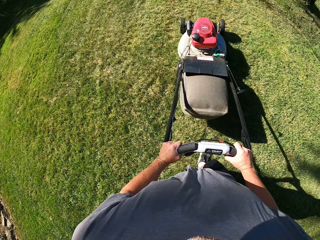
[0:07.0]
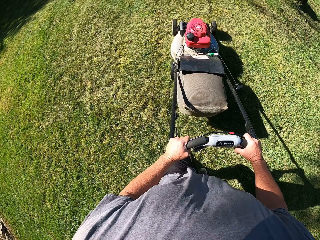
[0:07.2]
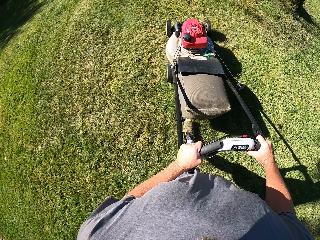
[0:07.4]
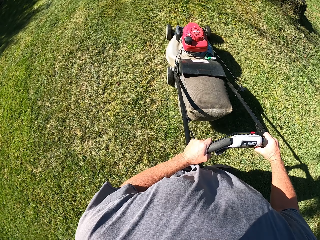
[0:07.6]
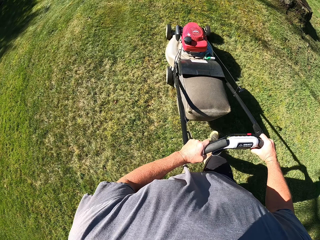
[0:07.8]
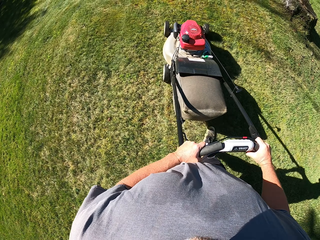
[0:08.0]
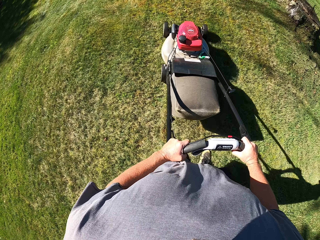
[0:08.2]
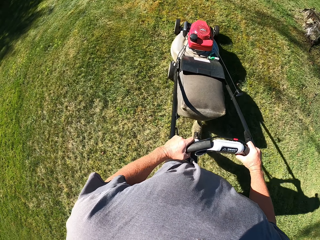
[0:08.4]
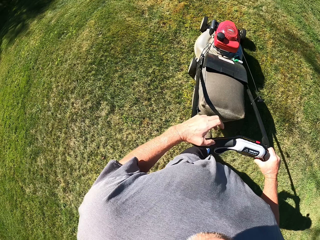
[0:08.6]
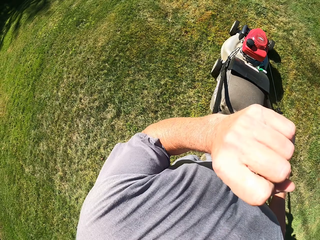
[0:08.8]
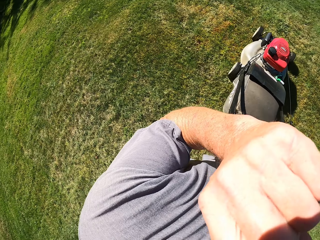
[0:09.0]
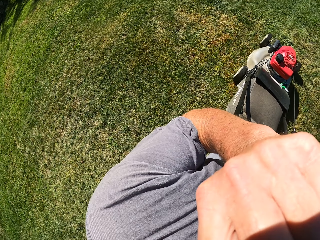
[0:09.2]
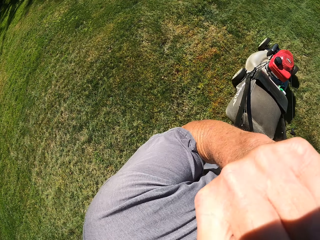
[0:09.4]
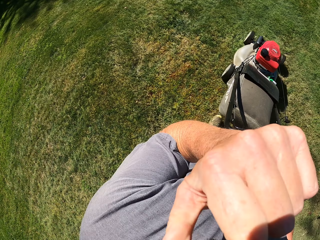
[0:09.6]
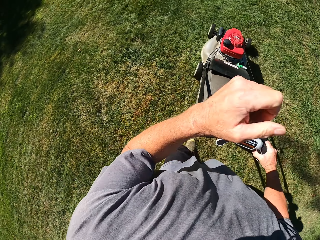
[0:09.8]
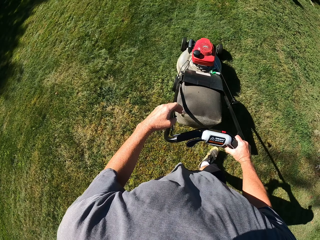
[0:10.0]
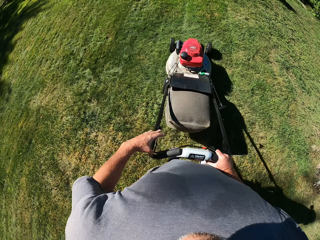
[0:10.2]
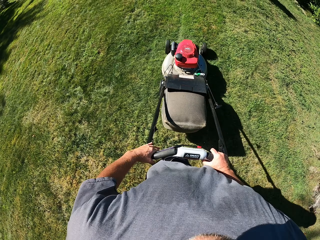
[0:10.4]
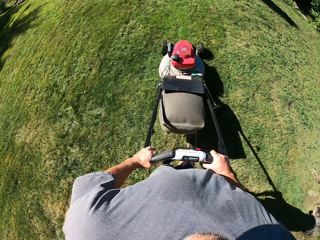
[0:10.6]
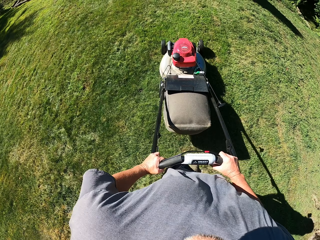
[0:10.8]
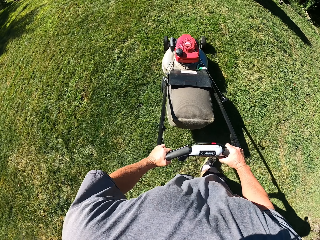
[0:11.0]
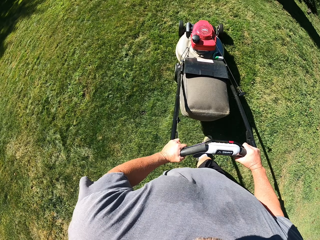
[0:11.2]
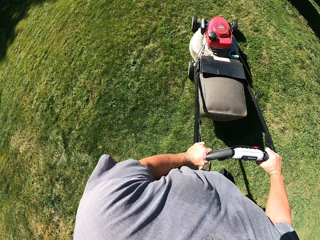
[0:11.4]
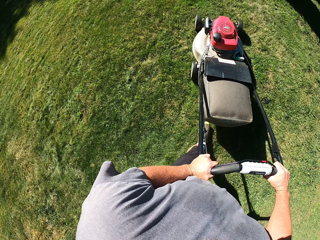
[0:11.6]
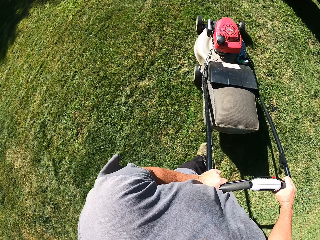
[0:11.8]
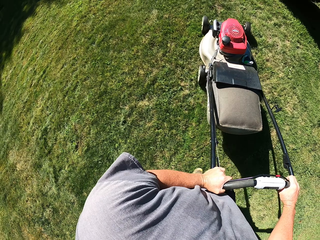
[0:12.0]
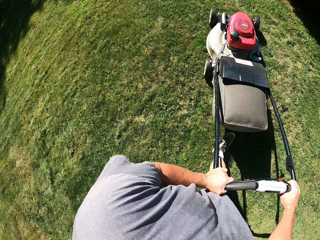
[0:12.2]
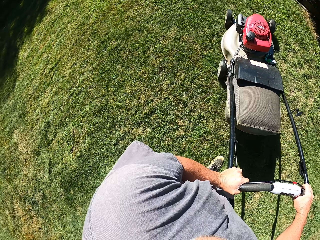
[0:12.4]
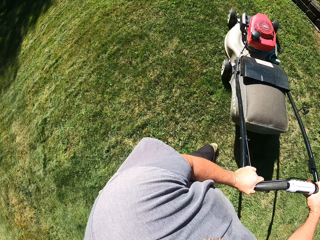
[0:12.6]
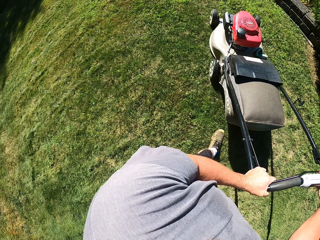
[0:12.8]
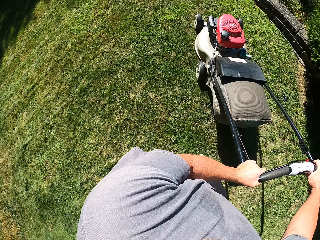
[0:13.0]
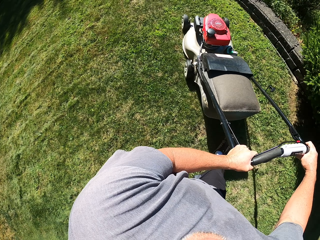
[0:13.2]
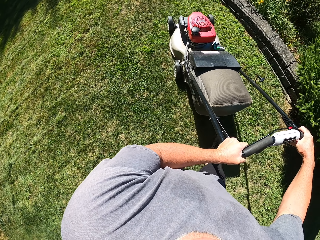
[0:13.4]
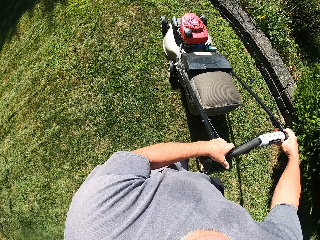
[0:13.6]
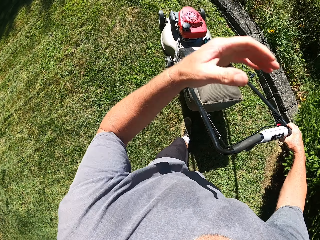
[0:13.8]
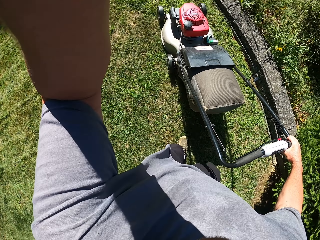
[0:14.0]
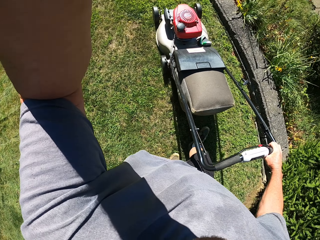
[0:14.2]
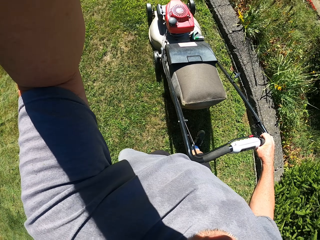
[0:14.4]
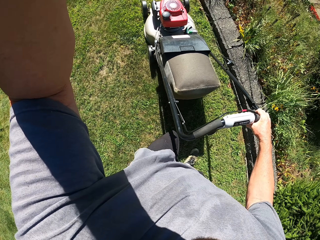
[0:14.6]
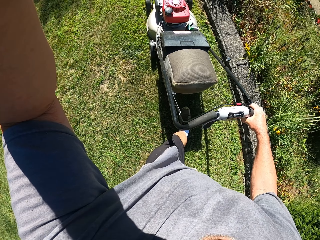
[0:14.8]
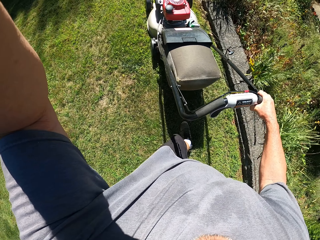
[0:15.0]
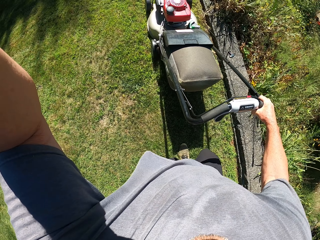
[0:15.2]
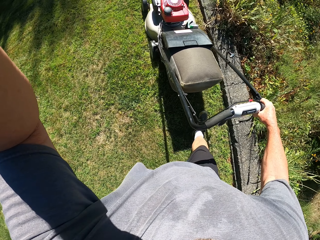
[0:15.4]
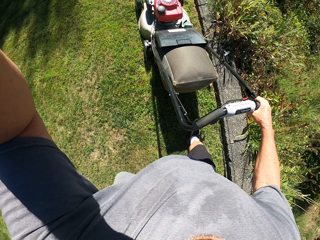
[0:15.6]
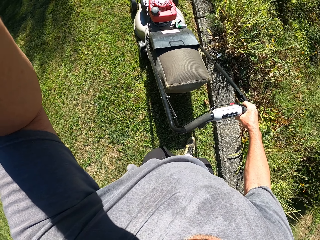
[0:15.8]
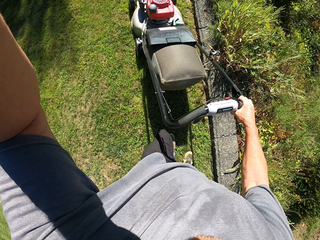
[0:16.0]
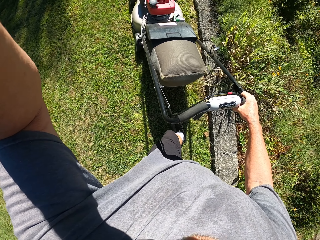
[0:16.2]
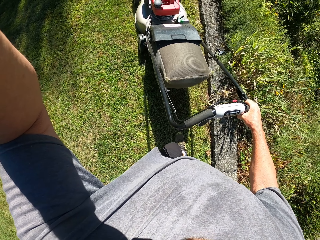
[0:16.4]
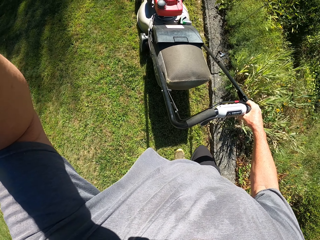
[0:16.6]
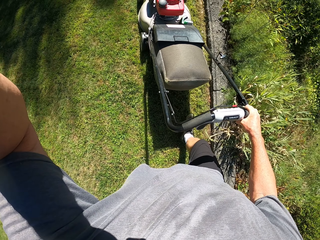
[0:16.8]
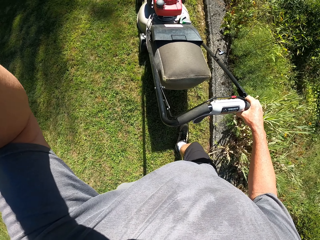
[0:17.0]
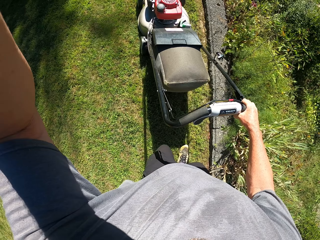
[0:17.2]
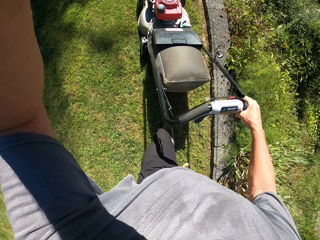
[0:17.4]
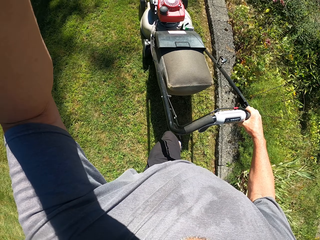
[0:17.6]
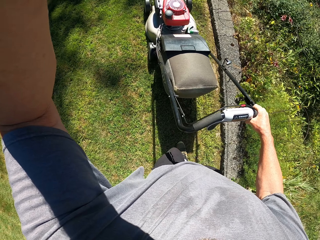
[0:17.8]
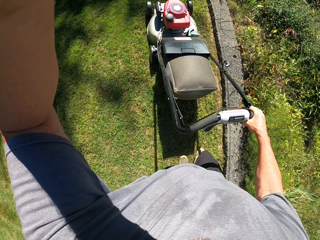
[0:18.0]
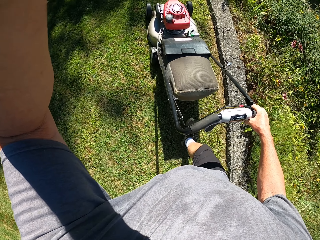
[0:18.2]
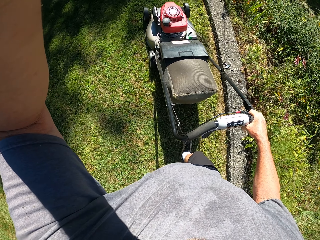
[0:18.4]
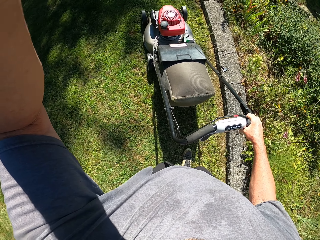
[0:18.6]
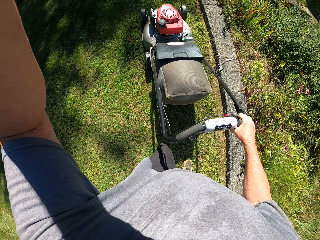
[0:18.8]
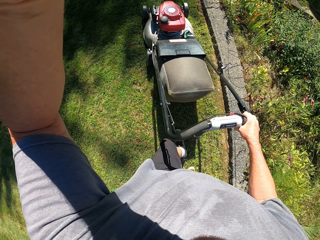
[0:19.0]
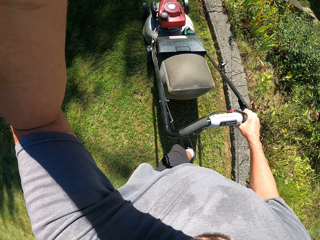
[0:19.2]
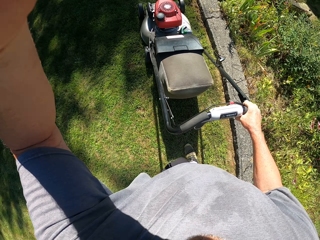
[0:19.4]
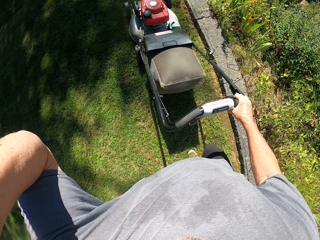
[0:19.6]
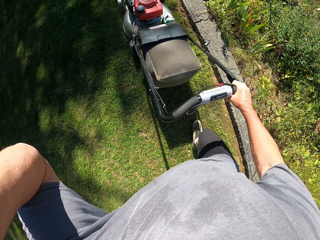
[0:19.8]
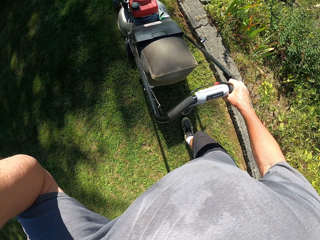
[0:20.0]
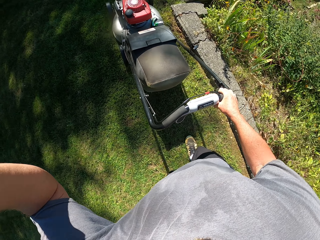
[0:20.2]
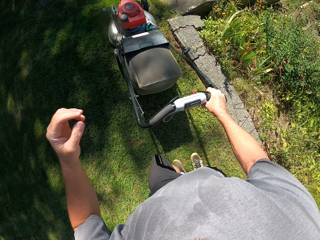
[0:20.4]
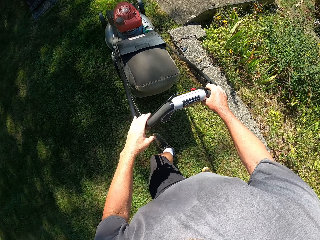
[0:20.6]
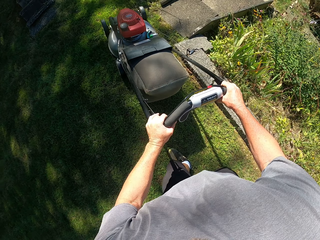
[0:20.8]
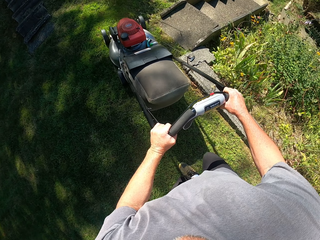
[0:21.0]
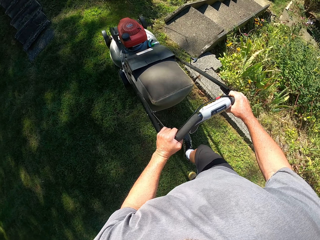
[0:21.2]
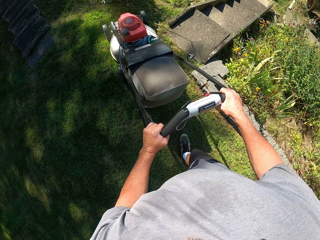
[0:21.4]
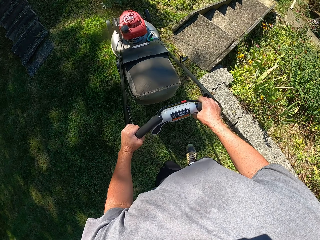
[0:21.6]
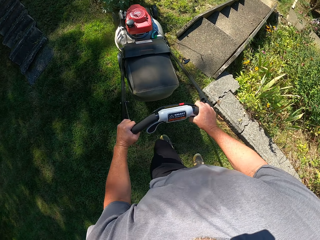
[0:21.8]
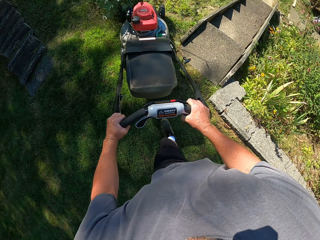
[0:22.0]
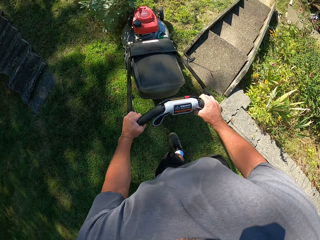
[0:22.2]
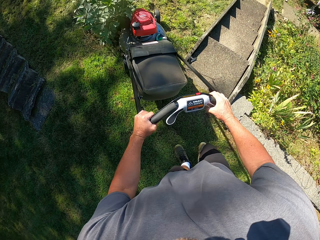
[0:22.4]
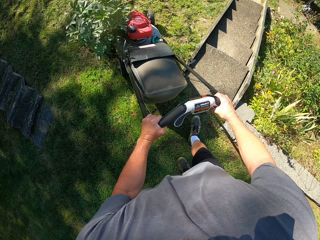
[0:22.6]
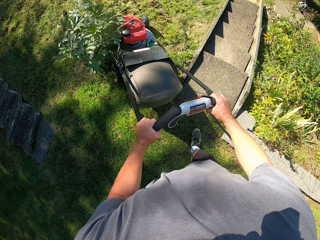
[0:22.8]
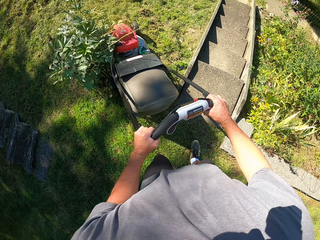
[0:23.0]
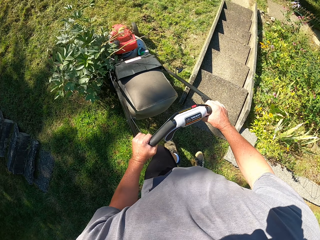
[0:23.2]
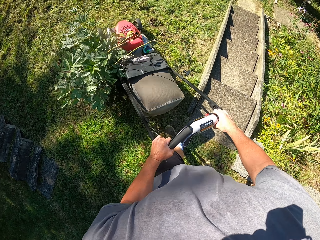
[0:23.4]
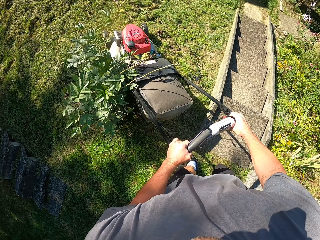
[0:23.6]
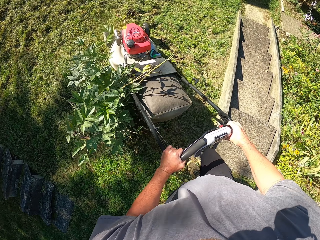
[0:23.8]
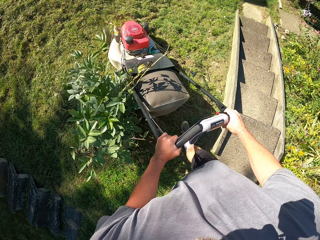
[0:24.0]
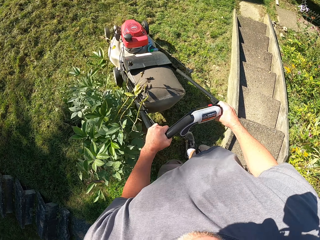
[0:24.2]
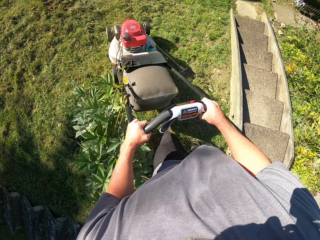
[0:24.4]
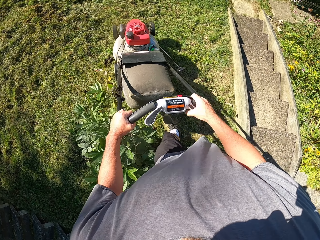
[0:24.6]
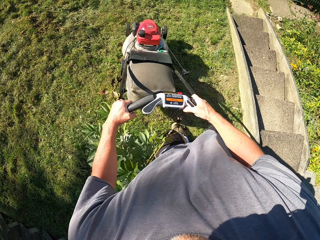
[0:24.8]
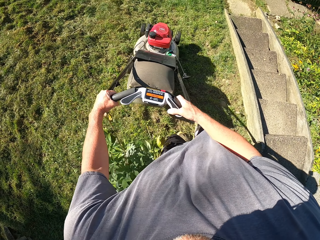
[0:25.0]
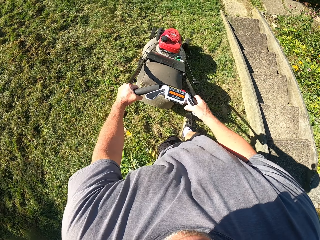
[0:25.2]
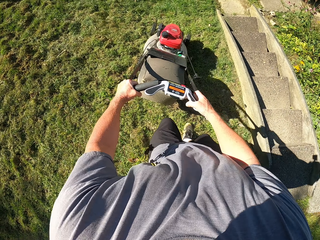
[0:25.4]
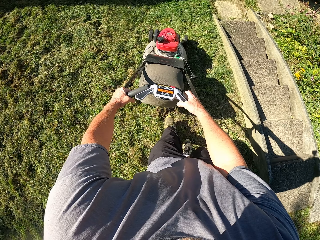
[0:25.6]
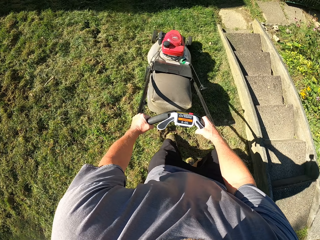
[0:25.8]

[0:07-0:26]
The camera wearer wipes his face with his hand. He trims the grass on the ground. He adjusts the camera on his head. He trims the grass on the compound around with a lawn mower.

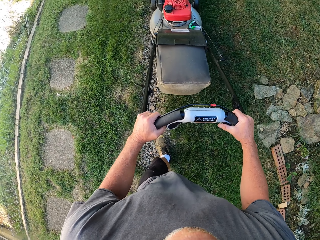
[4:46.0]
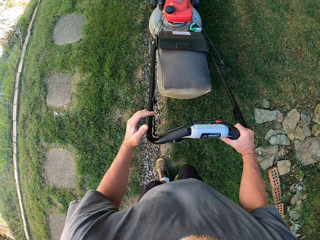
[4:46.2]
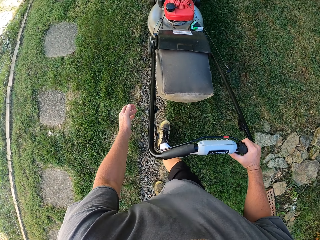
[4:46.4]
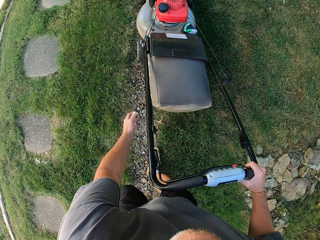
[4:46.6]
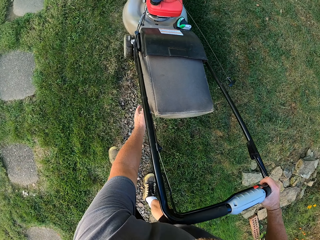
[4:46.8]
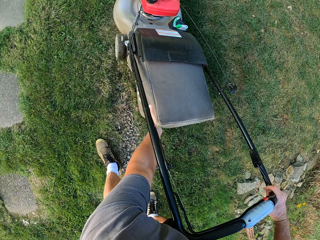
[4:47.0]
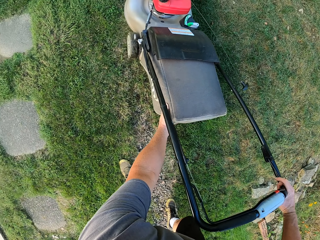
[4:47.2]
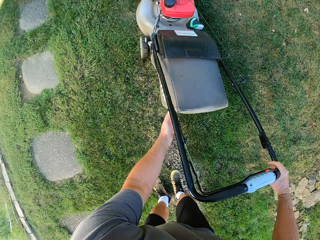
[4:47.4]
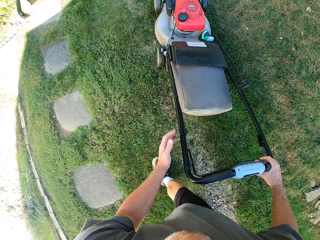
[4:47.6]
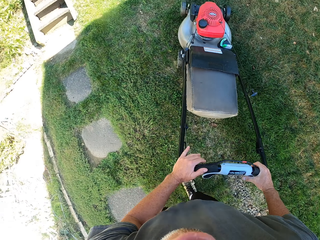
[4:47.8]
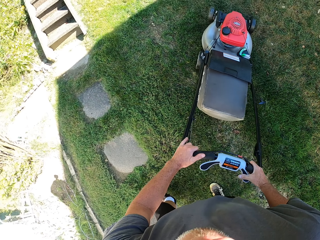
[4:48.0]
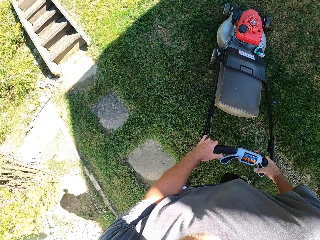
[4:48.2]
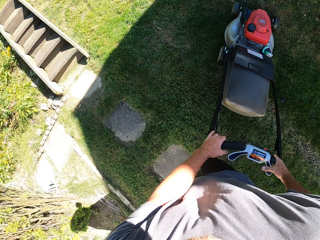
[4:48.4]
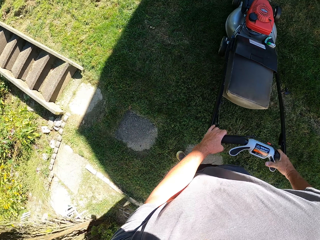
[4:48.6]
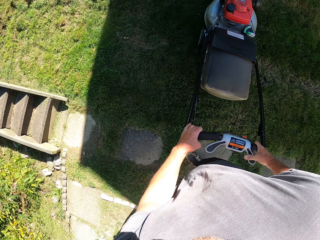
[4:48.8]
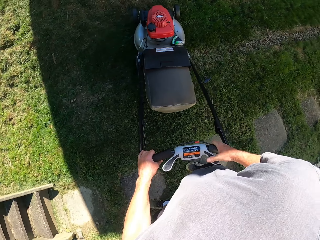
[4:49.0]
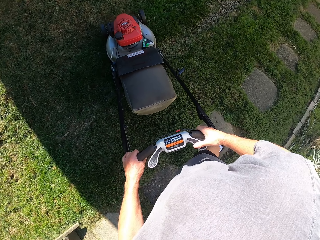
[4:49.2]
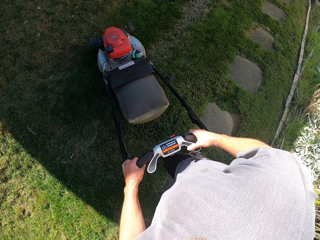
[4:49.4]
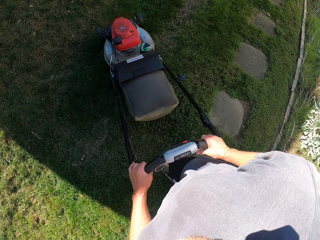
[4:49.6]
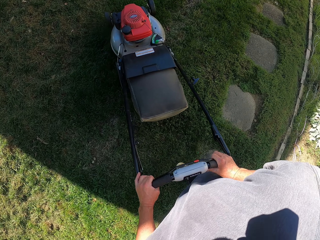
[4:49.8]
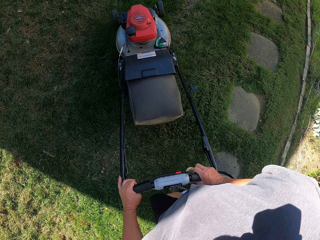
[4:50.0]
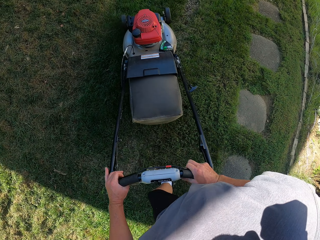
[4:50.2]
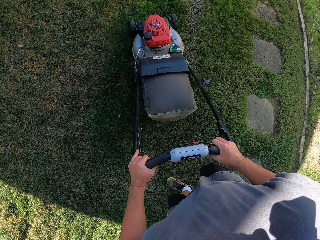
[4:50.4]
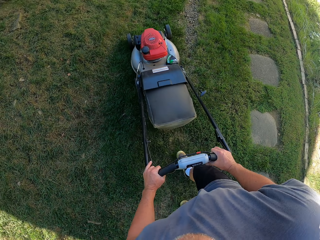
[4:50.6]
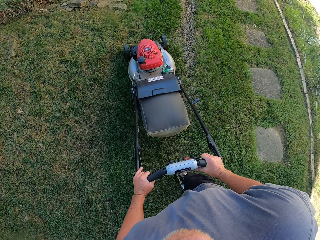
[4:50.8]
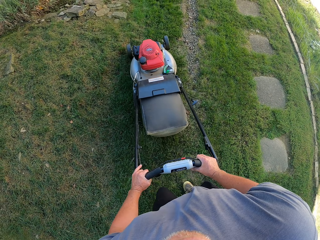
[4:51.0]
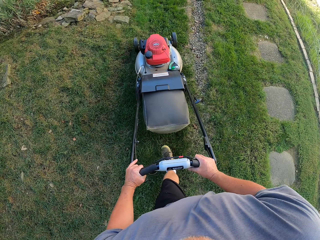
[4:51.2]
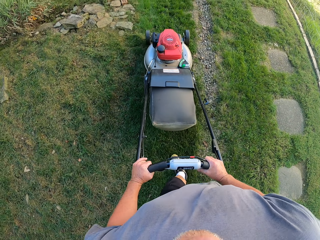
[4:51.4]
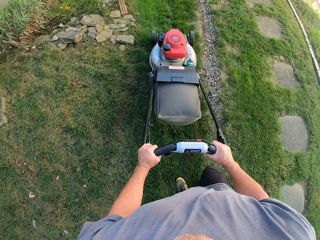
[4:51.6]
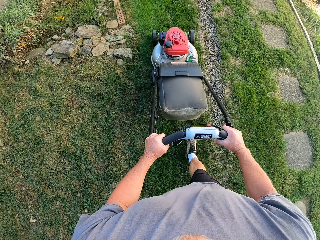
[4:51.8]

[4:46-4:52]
The camera wearer holds the bag. They turn around and cut grass with a lawn mower.
